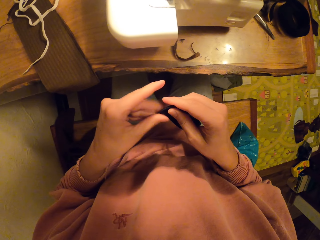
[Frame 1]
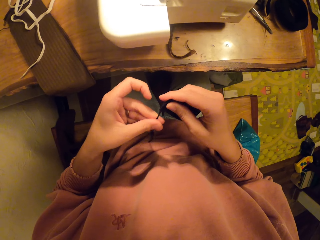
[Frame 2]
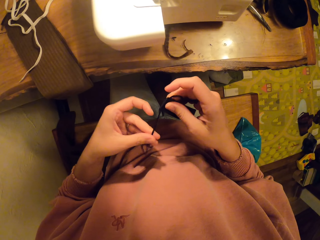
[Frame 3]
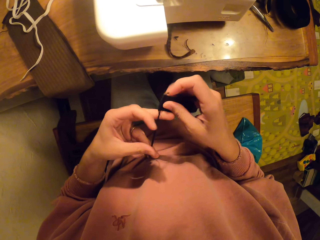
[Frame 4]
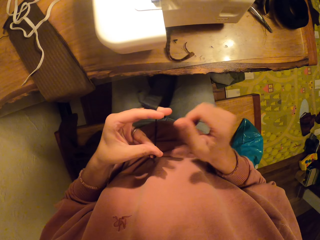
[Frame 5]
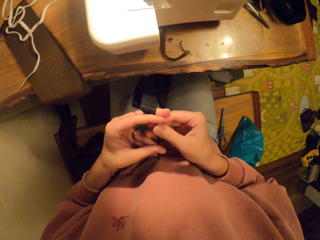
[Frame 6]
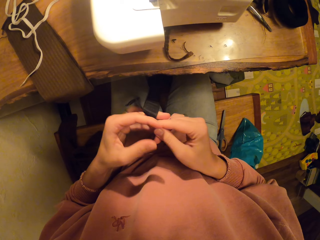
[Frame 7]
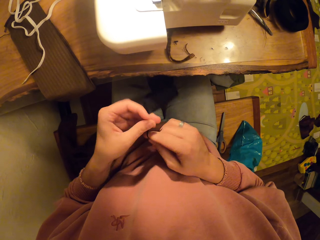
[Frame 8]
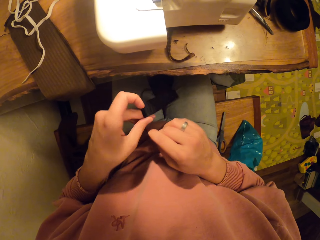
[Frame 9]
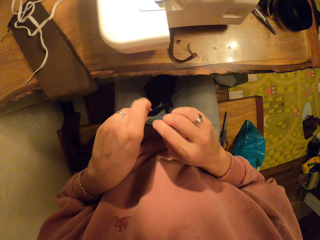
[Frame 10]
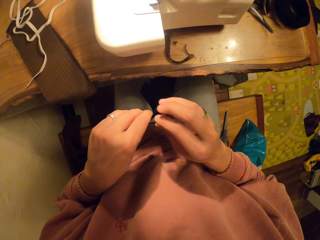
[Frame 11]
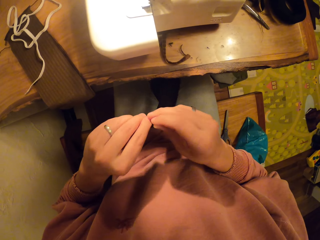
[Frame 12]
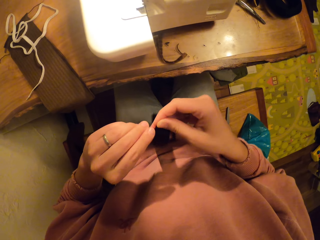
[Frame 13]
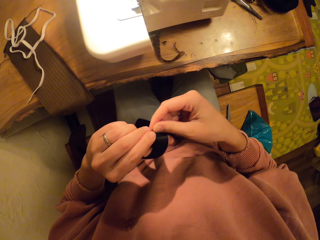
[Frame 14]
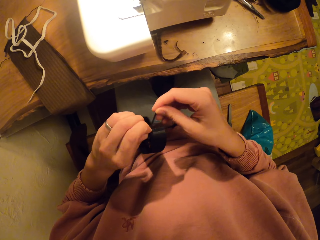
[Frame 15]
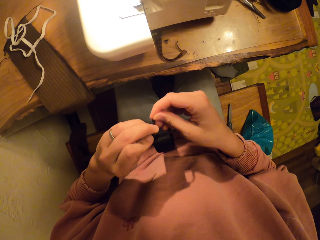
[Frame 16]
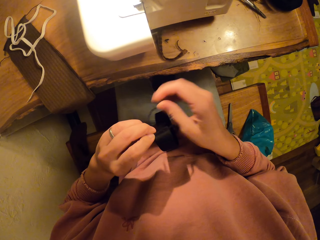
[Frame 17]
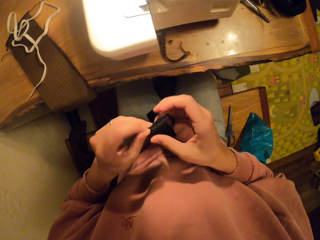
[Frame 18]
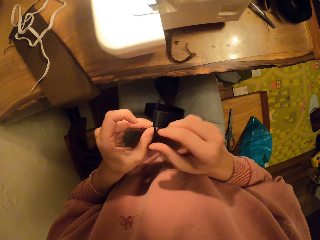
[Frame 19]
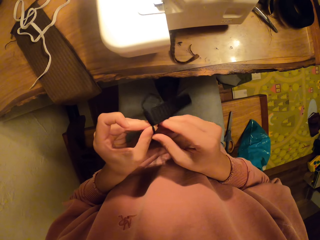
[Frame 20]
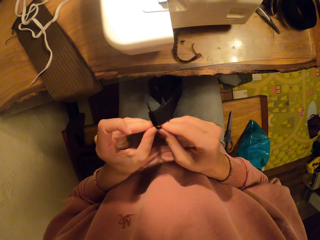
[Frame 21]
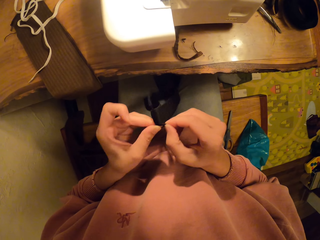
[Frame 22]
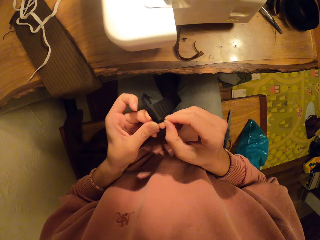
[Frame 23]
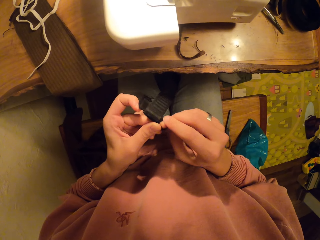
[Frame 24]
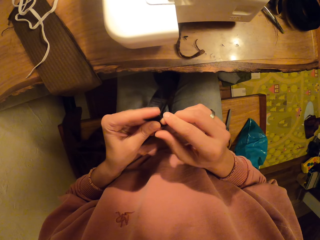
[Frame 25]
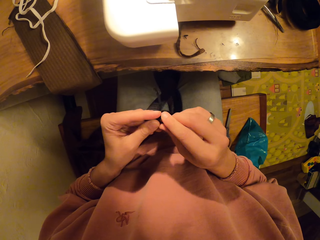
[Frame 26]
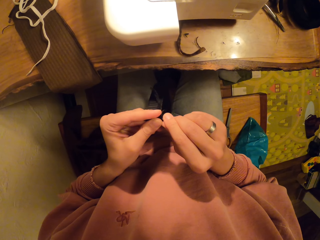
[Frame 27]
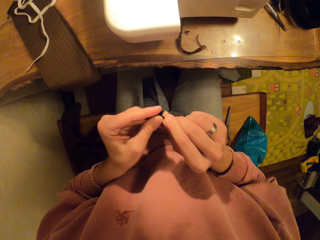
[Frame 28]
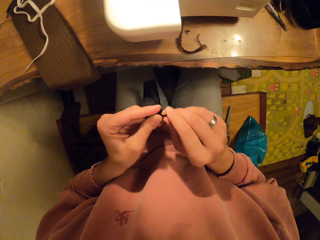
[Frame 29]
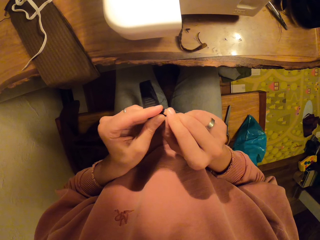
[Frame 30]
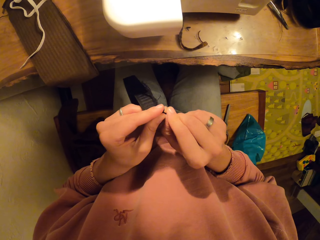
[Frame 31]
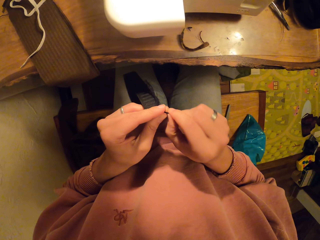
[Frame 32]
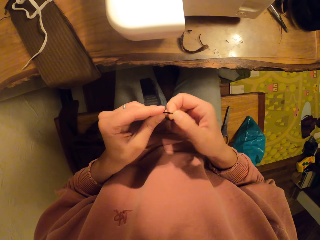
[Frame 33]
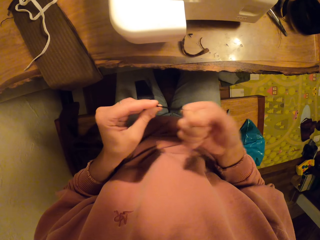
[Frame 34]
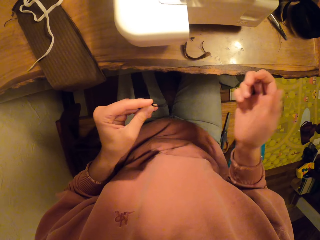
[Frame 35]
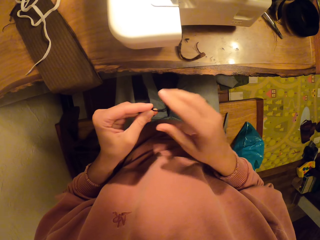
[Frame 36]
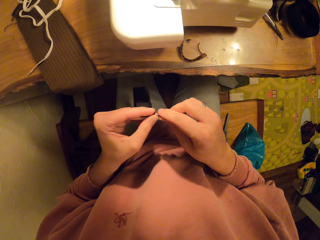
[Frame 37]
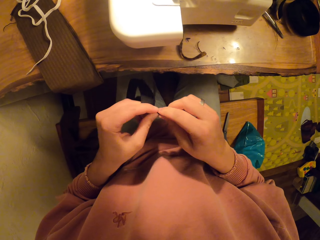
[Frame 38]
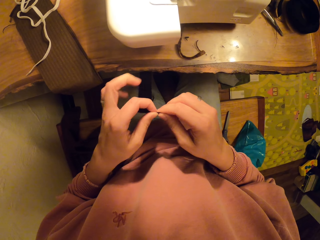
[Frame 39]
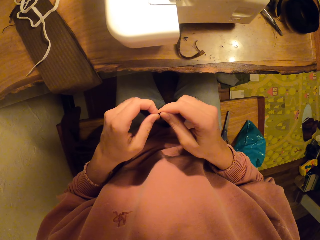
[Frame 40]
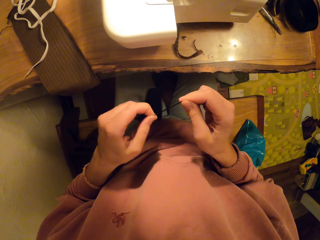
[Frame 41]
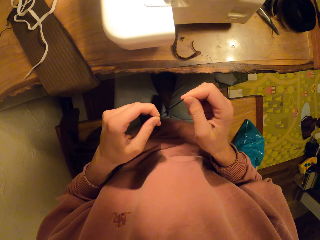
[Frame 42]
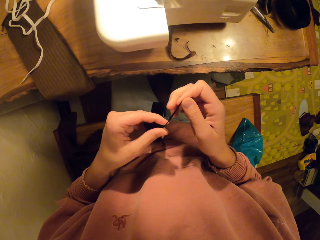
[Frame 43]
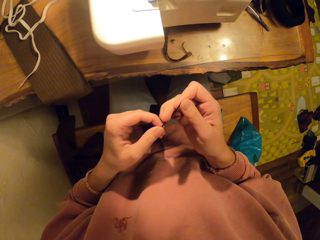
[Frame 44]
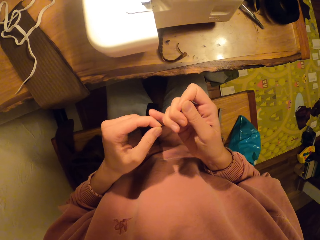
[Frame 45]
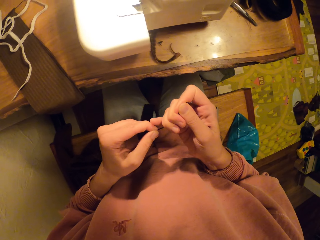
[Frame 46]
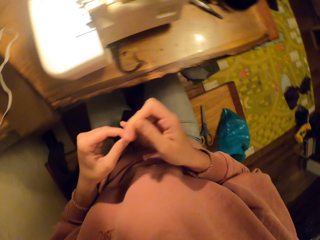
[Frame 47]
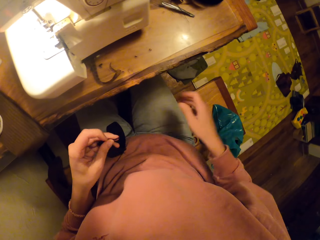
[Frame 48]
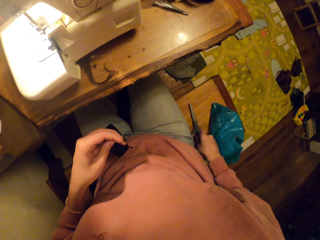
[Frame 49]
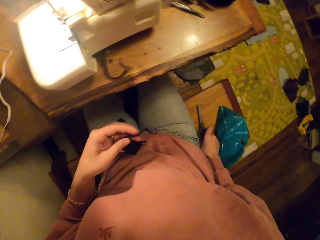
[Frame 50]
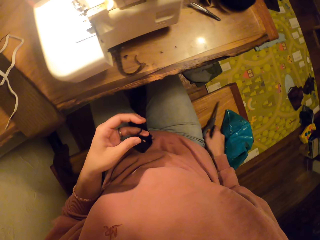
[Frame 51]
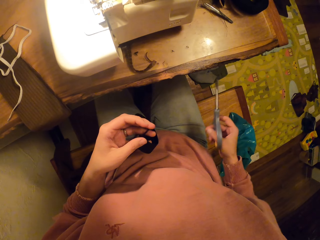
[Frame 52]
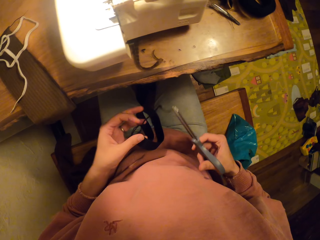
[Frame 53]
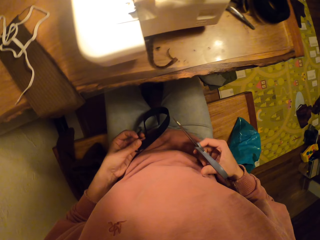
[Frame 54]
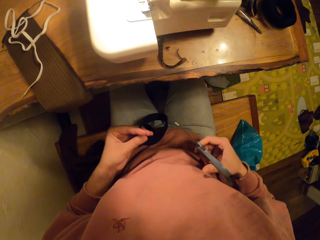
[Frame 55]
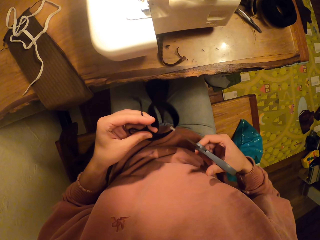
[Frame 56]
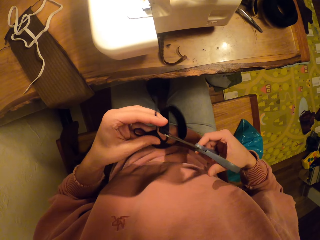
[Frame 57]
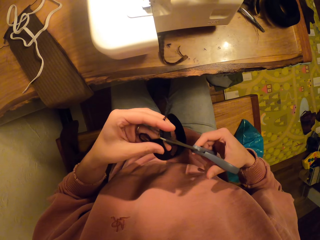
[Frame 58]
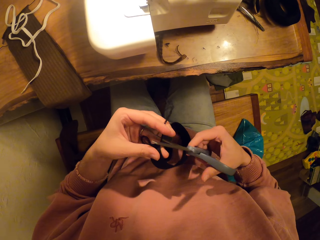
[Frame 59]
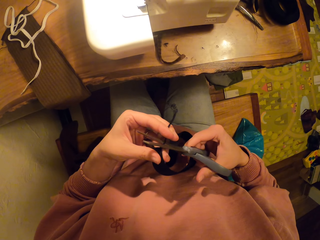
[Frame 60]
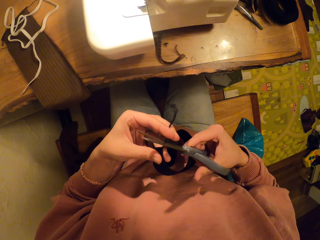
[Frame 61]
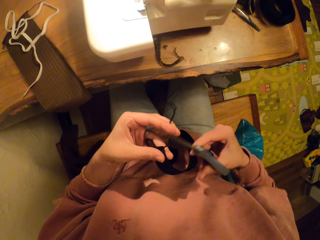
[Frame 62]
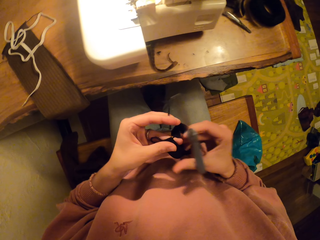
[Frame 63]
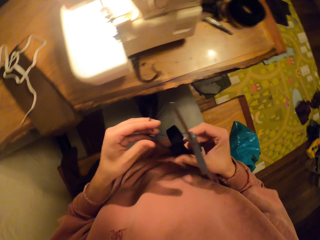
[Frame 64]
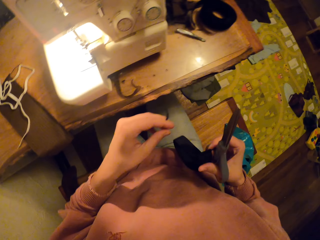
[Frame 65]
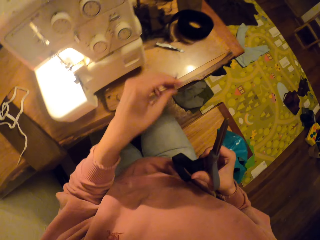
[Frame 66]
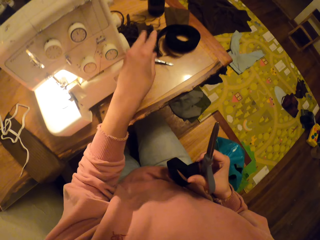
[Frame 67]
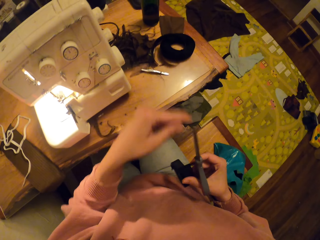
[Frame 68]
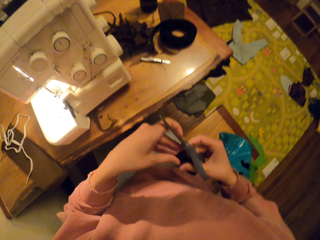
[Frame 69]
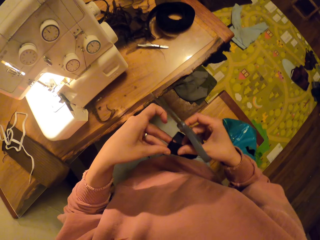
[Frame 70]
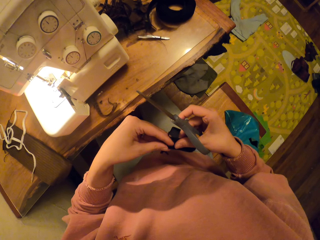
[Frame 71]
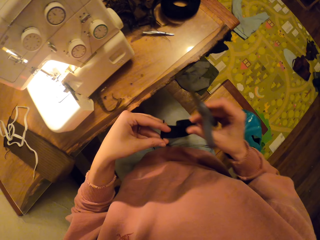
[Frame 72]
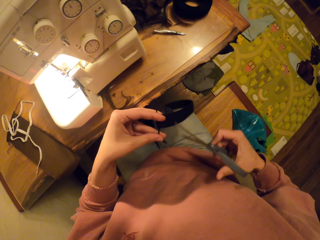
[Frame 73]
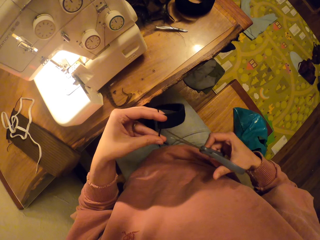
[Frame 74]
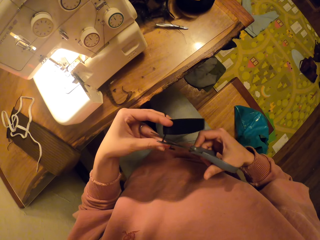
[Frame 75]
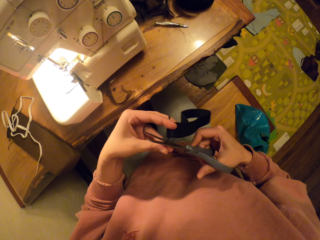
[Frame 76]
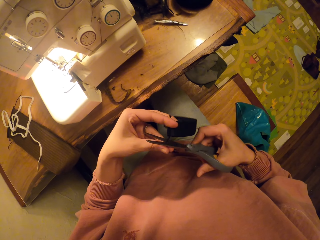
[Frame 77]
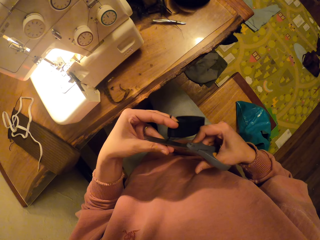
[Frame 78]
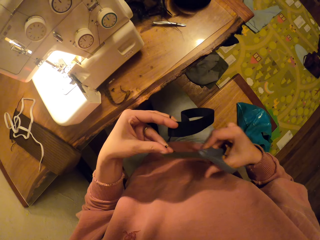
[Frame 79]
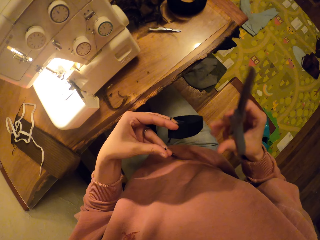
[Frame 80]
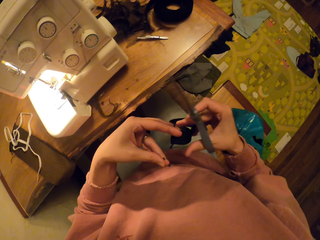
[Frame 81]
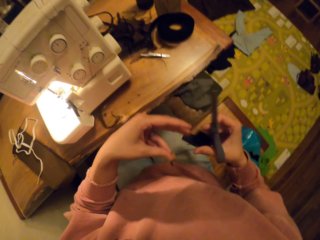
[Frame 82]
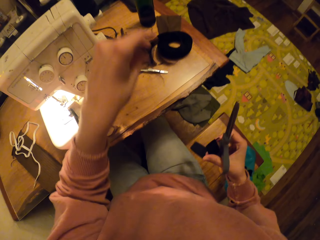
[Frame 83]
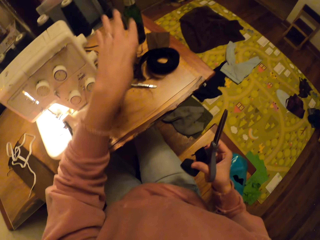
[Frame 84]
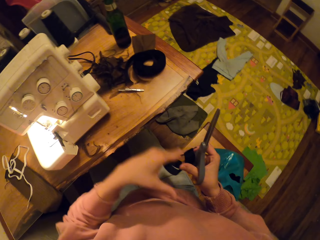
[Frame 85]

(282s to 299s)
The camera wearer picks up the scissors. They cut the thread on the fabric.

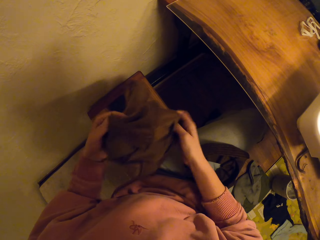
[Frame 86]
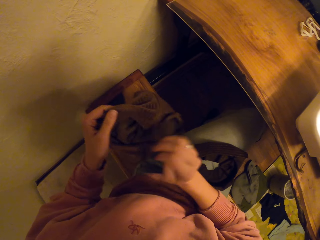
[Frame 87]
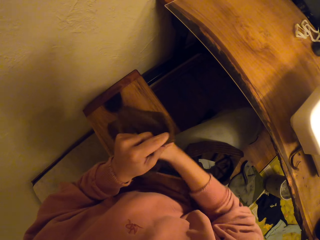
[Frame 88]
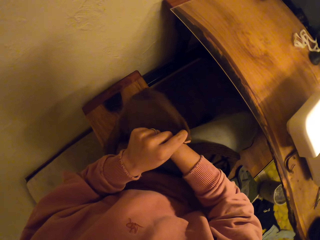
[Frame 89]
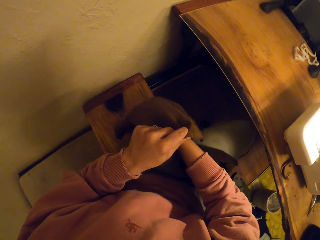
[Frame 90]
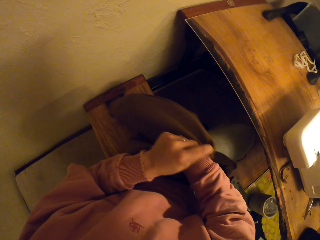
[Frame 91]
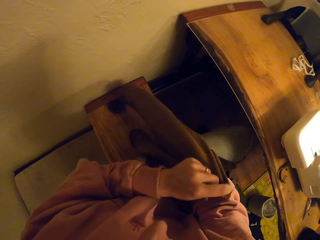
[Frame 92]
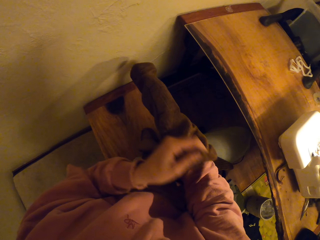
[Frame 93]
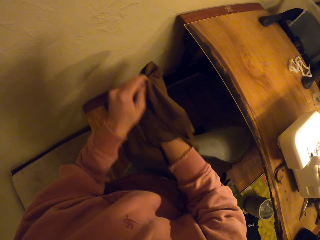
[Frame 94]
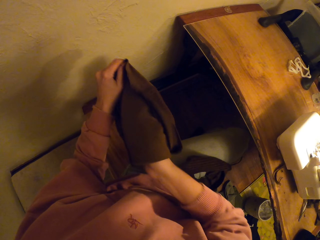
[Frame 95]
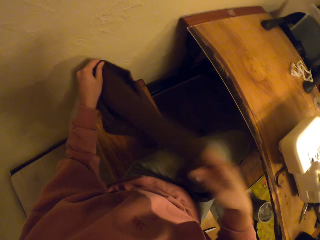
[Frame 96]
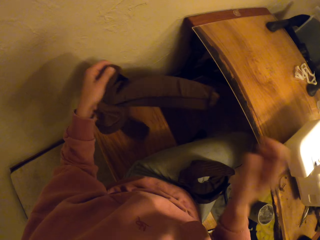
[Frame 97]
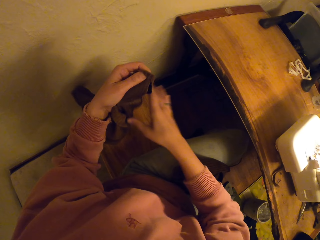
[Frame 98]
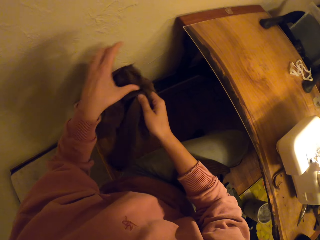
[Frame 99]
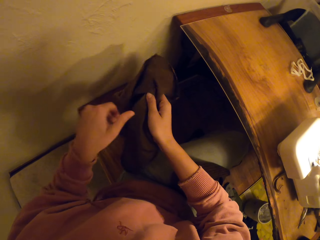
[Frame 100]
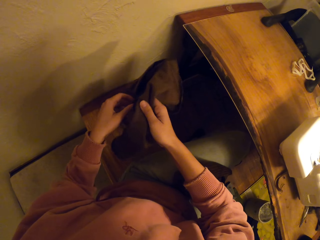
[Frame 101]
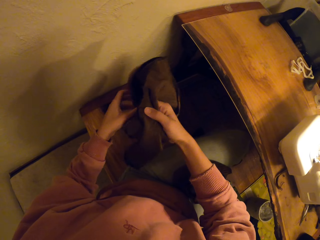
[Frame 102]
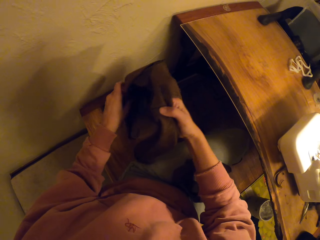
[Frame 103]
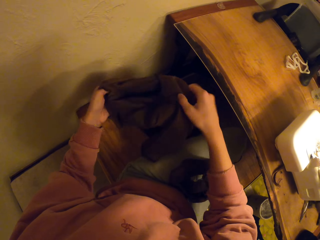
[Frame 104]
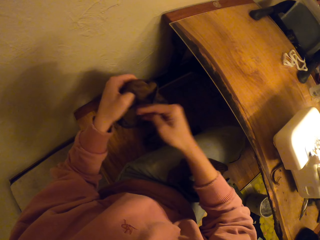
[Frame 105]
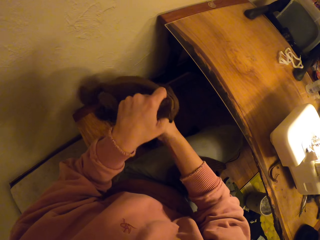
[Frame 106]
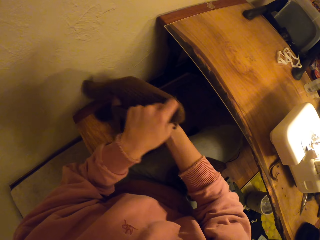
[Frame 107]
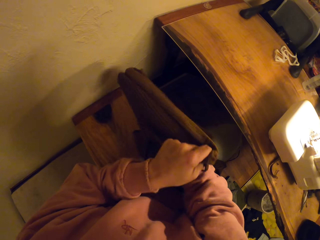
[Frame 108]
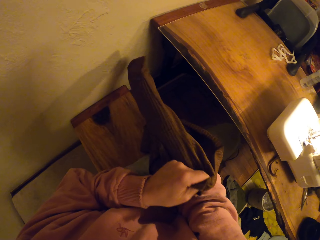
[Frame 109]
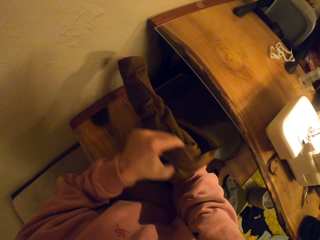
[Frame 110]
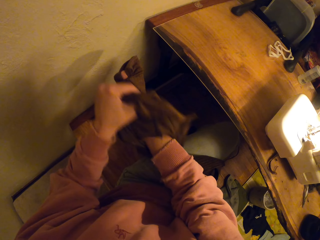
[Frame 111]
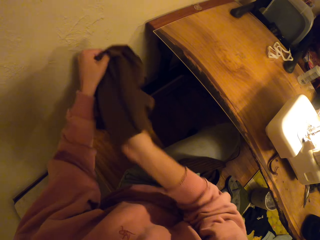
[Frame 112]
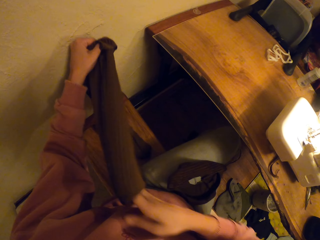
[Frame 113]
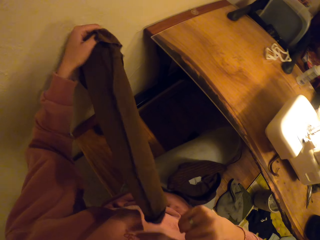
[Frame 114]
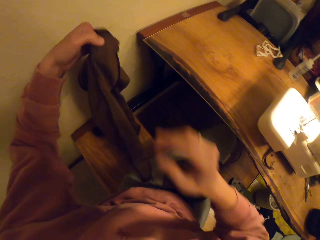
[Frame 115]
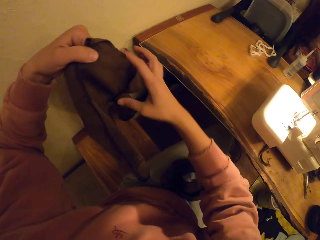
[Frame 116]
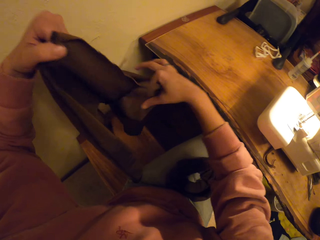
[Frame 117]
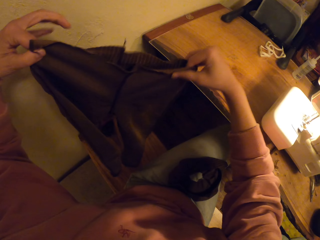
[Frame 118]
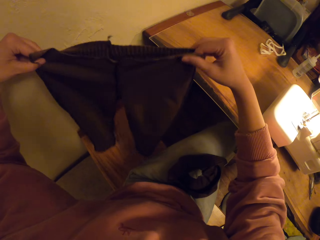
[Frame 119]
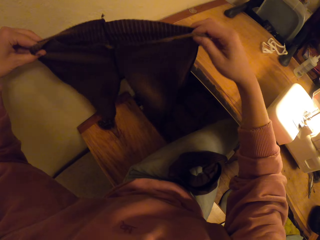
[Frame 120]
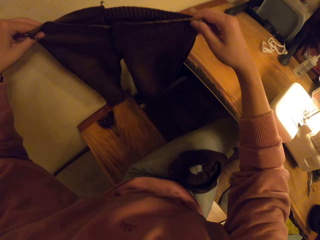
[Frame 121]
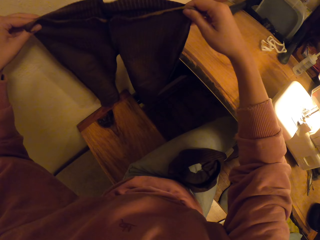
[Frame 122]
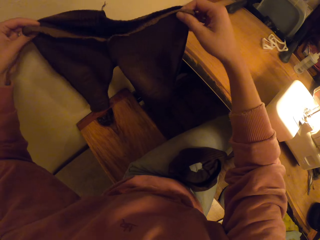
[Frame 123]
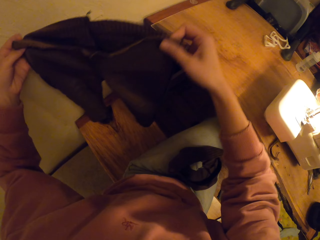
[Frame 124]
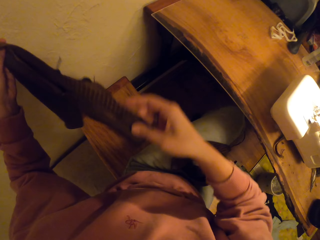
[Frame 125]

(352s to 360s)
The camera wearer turns a fabric inside out.
